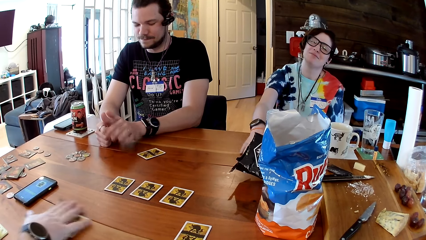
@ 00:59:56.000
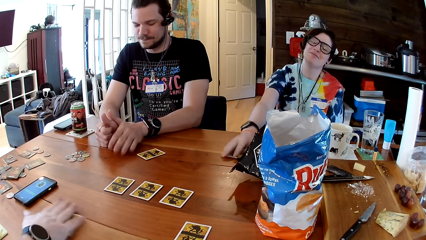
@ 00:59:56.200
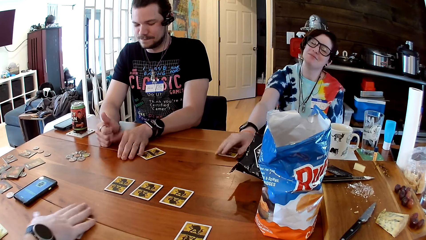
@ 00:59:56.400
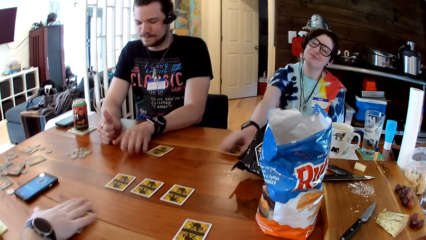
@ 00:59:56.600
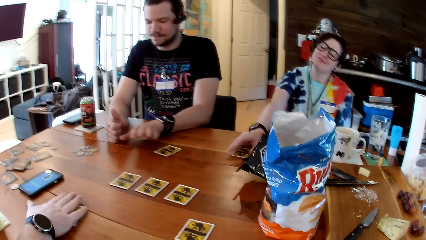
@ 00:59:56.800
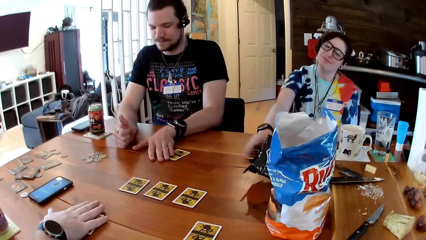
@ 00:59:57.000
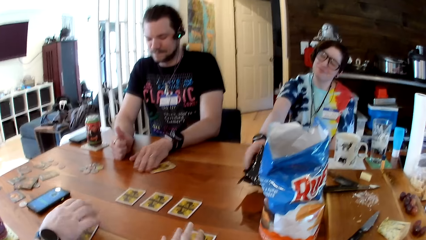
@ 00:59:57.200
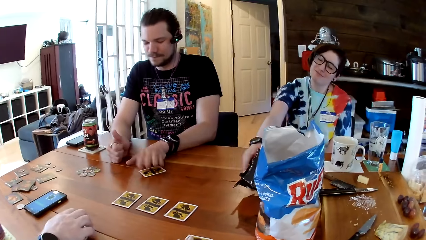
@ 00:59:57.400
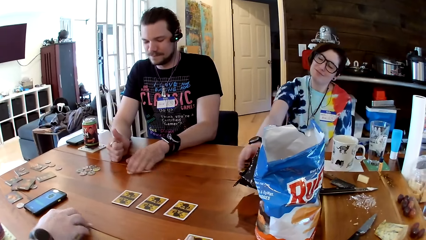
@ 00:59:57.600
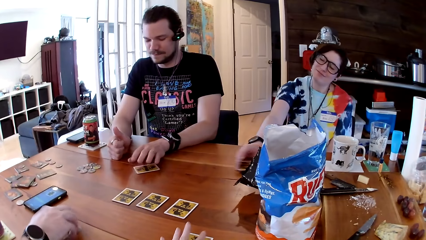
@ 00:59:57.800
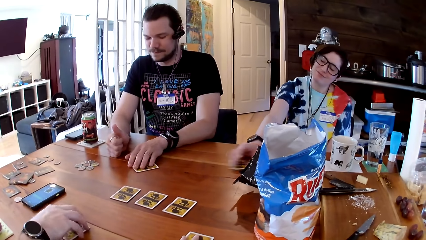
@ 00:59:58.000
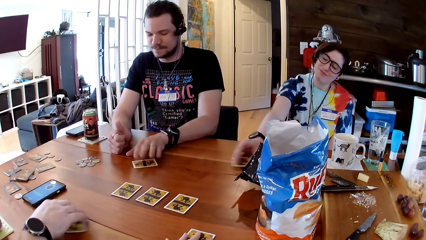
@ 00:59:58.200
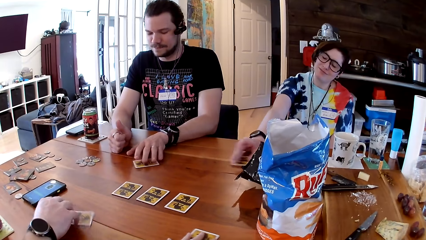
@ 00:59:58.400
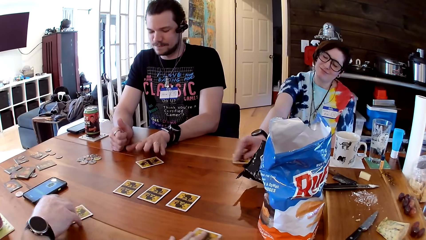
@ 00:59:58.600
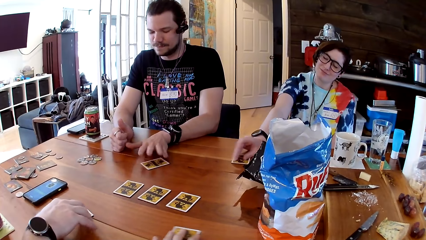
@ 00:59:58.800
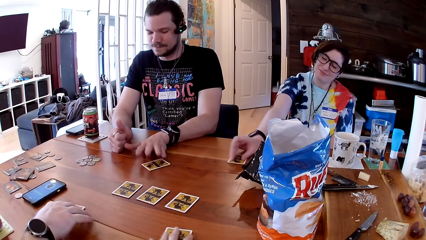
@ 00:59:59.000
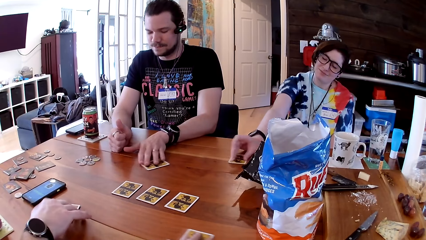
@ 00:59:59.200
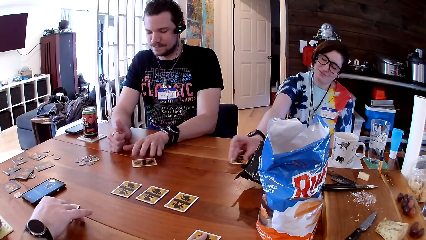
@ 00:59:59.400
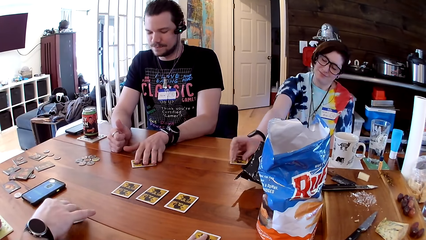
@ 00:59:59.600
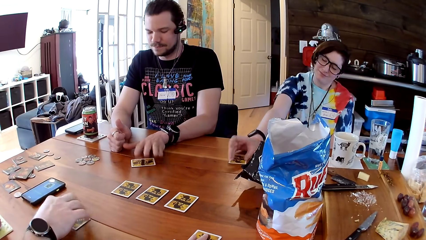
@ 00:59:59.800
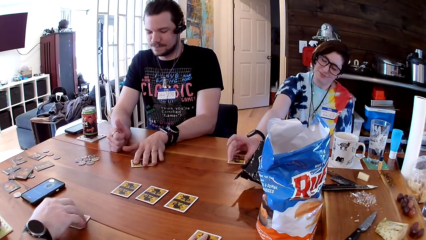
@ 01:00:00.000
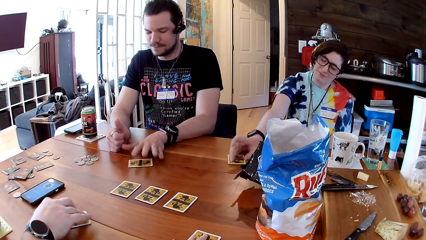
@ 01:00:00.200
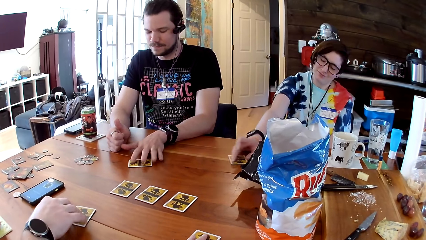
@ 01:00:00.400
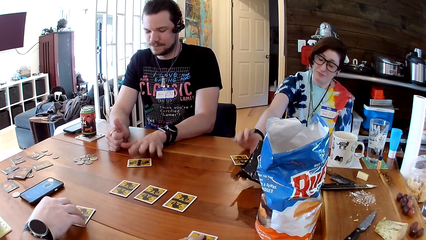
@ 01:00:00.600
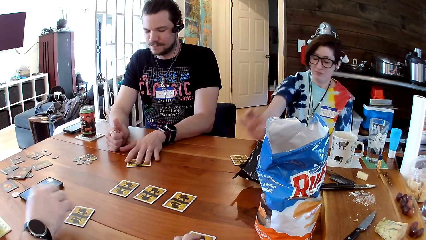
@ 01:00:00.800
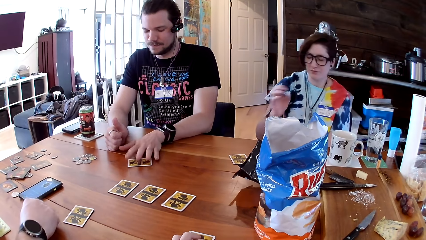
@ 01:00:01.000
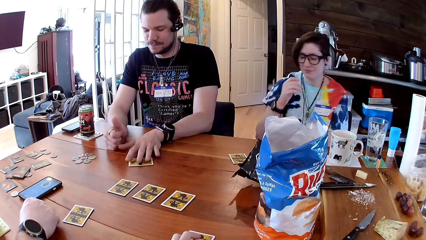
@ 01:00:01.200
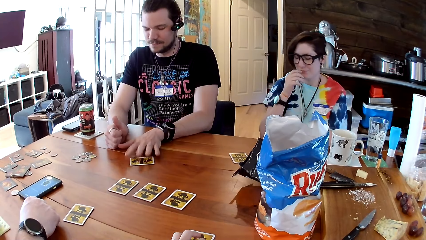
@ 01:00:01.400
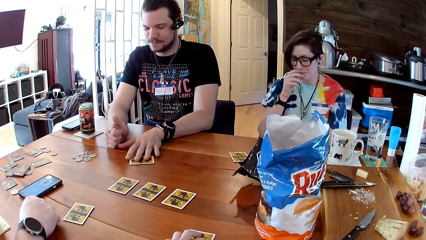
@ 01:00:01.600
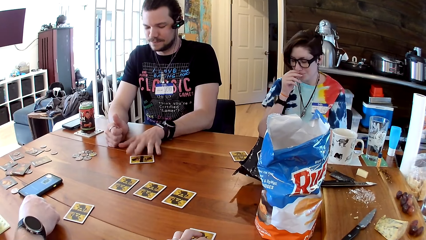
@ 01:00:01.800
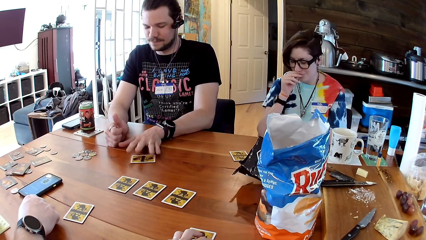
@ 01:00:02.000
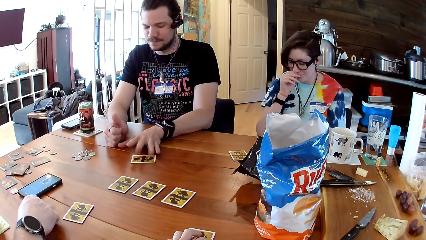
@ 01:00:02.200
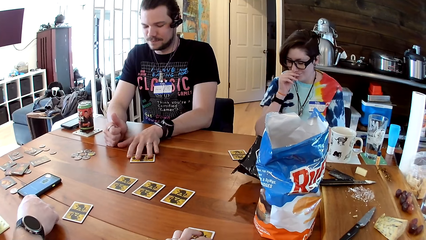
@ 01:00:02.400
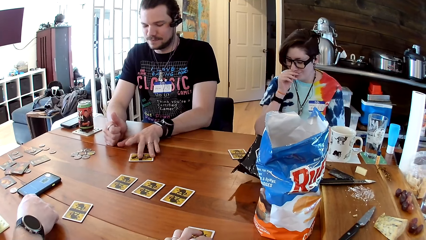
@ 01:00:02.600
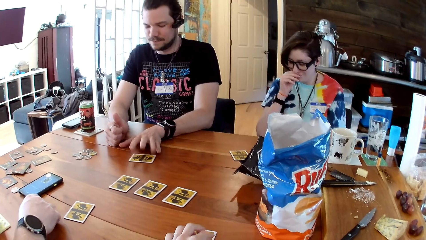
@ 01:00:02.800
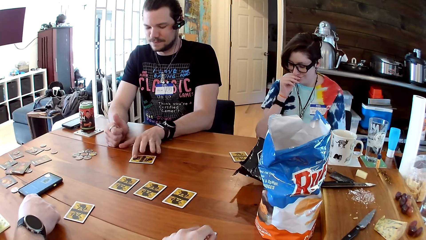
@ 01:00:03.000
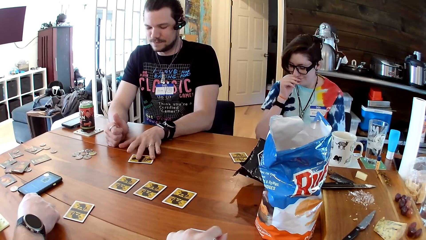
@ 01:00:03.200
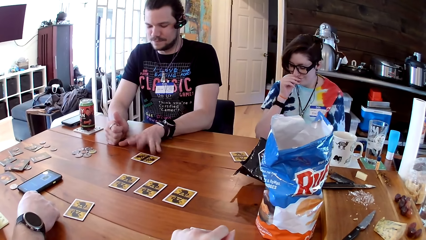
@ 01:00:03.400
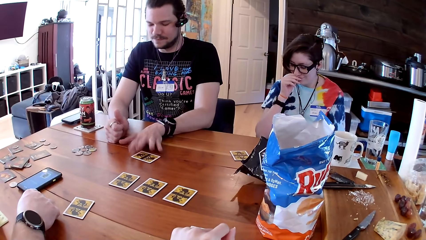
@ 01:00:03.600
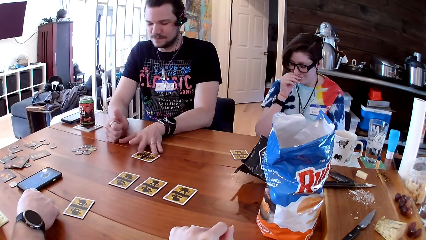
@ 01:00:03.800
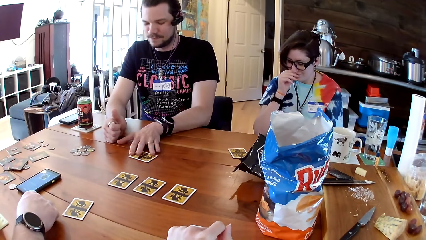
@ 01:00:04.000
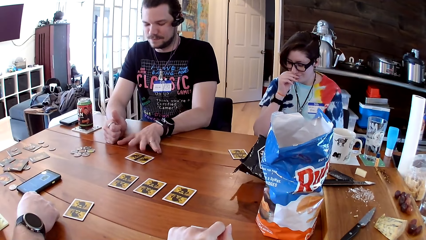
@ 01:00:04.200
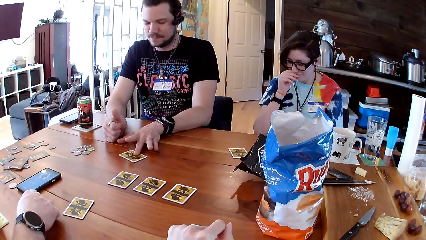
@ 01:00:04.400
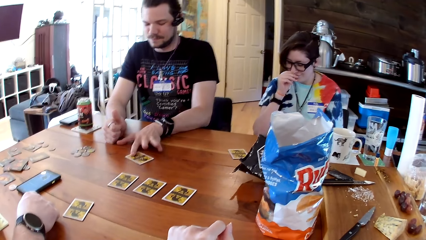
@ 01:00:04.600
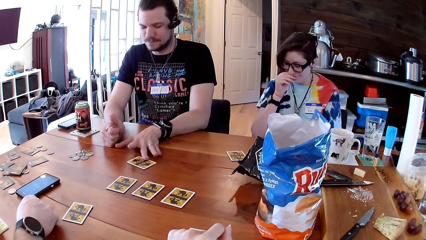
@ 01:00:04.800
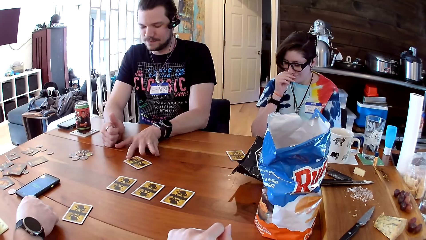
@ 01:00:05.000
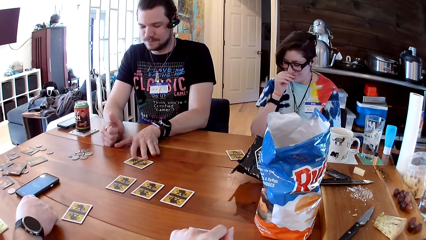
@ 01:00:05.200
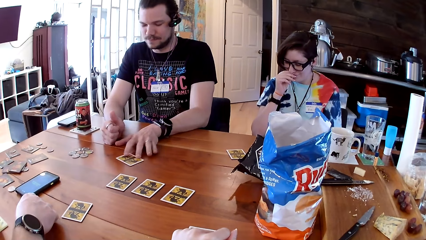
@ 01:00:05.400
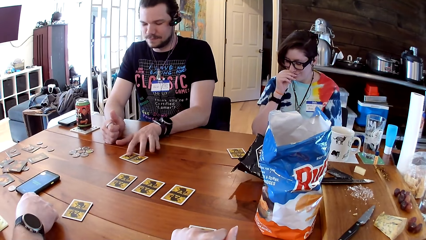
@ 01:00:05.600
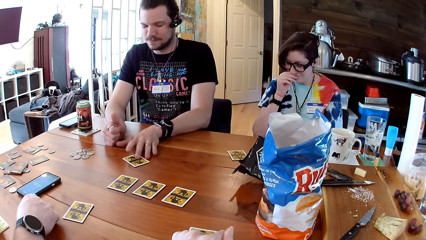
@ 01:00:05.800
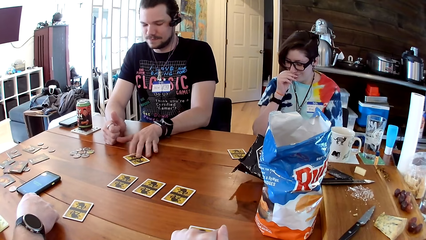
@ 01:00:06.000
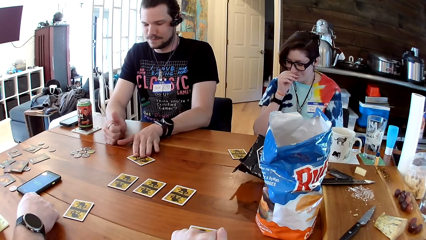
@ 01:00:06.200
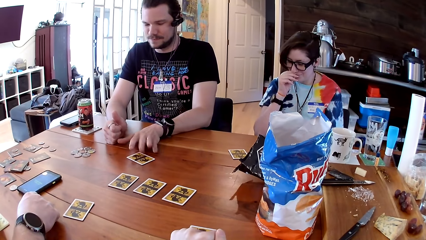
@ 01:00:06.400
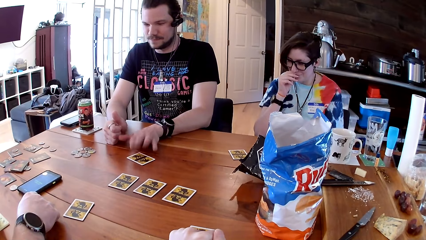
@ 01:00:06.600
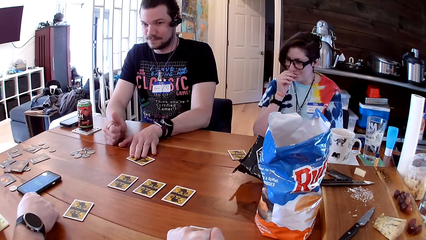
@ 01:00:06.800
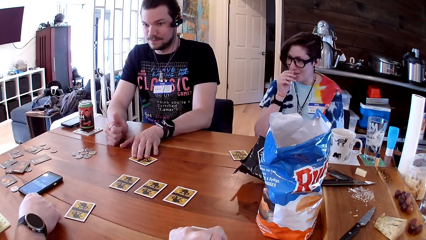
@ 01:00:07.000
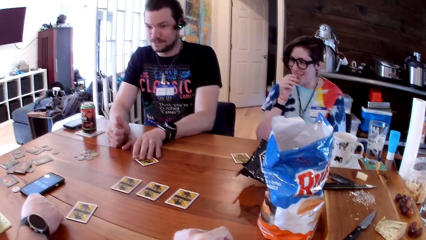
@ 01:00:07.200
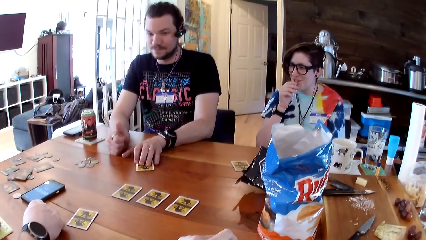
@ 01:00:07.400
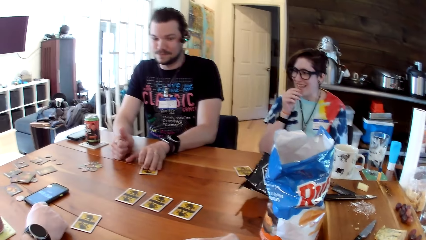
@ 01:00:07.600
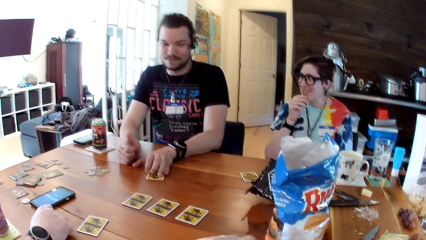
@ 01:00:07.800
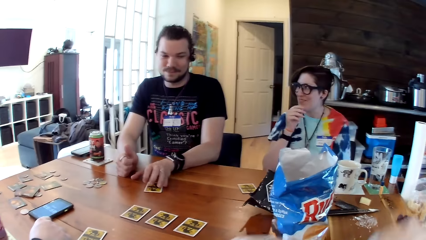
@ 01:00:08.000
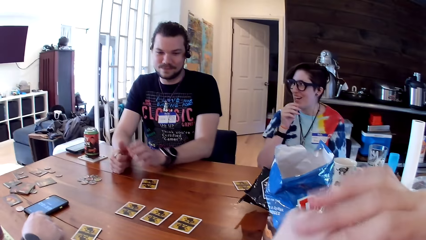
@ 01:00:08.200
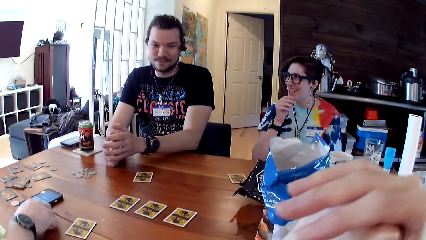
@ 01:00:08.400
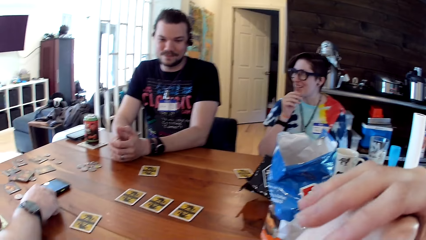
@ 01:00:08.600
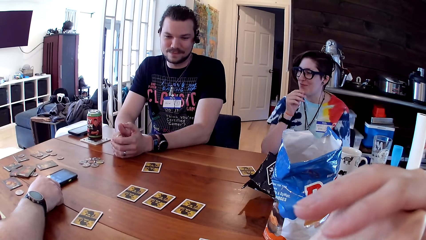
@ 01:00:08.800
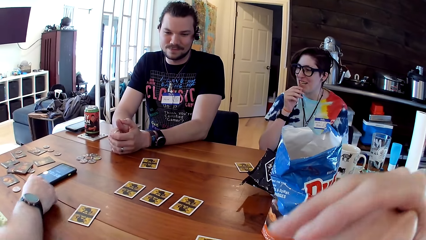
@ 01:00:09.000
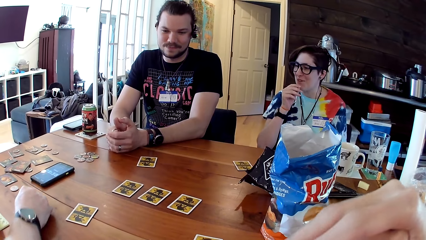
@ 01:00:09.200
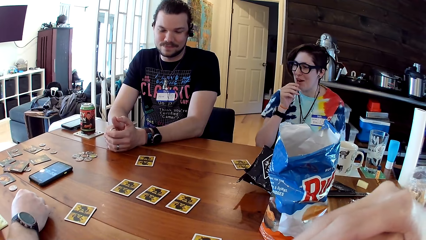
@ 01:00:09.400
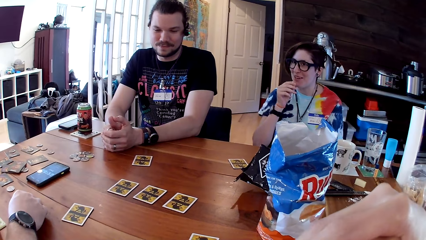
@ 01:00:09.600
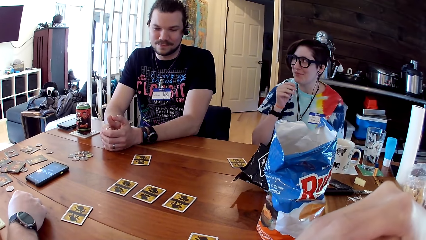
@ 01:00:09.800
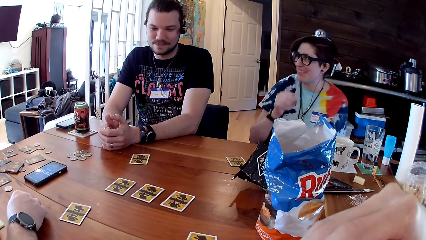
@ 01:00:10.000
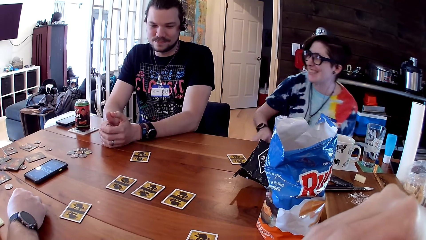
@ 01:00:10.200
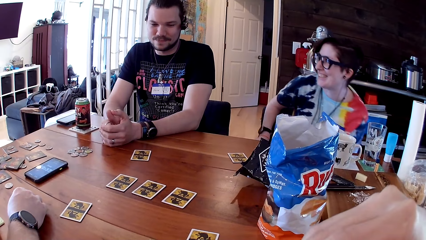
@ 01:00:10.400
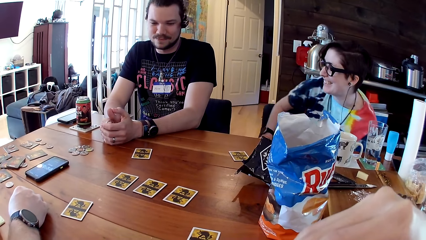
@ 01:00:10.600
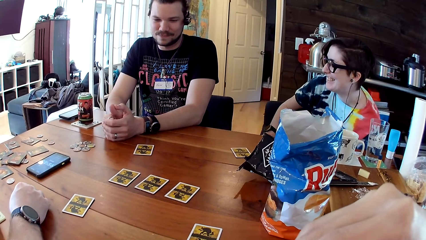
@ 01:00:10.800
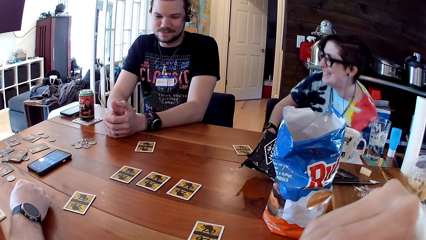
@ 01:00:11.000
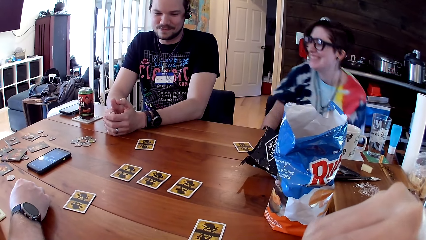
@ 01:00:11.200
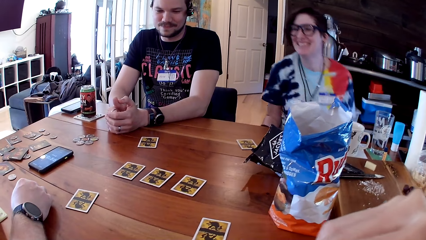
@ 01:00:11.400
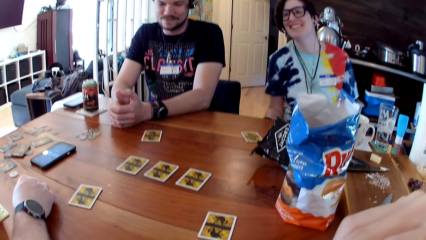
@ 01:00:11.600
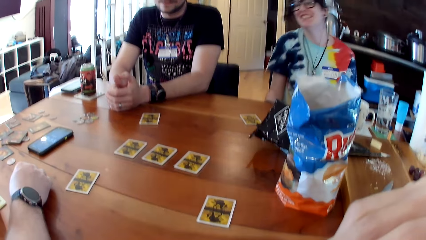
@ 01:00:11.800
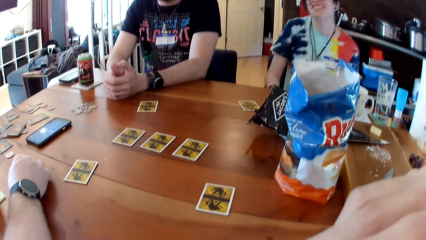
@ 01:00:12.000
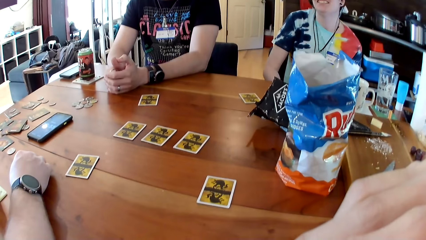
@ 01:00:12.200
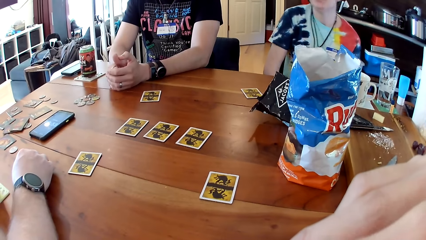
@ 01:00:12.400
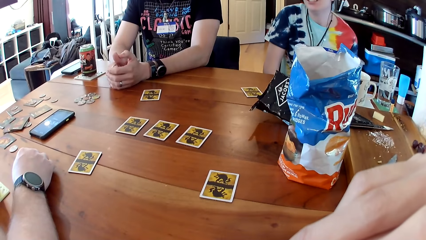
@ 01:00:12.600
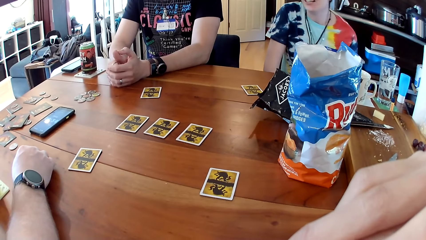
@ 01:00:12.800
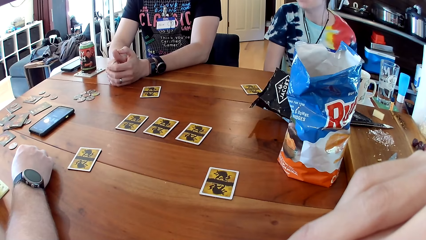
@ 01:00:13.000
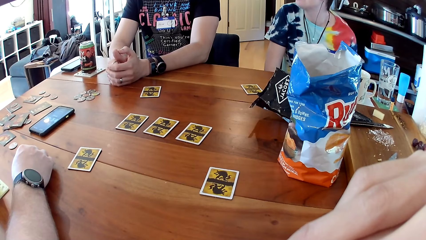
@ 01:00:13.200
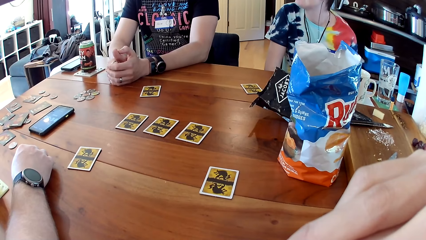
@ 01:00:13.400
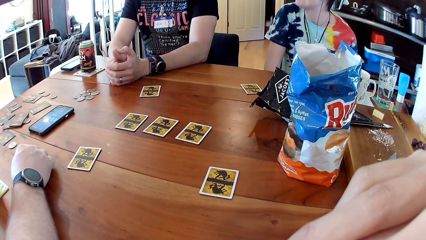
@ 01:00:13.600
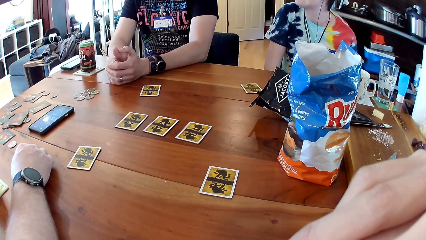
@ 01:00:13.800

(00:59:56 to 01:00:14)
The camera wearer moves the card around with his left hand. The man rotates a card on the table with his right hand. Another man moves a card on the table with his left hand. The woman moves a card on the table with her right hand. The camera wearer folds his left hand. The first man moves a phone on the table with his right hand. The camera wearer raises his right hand.
